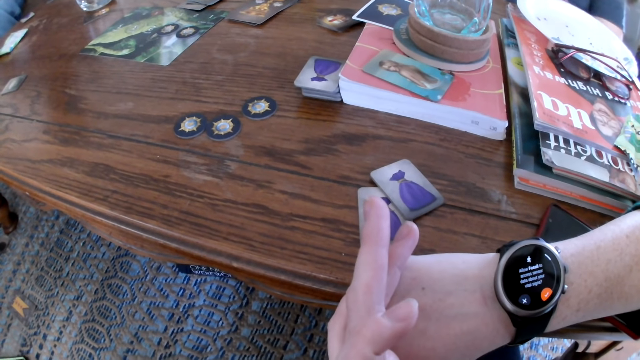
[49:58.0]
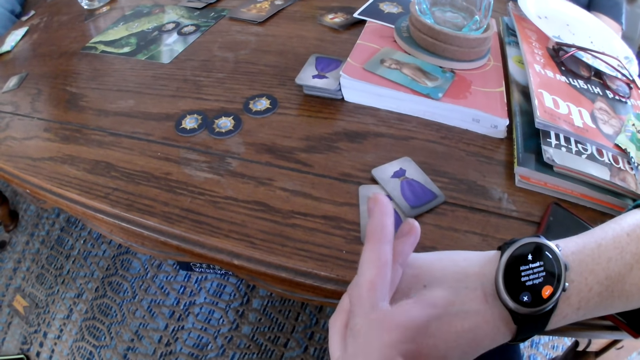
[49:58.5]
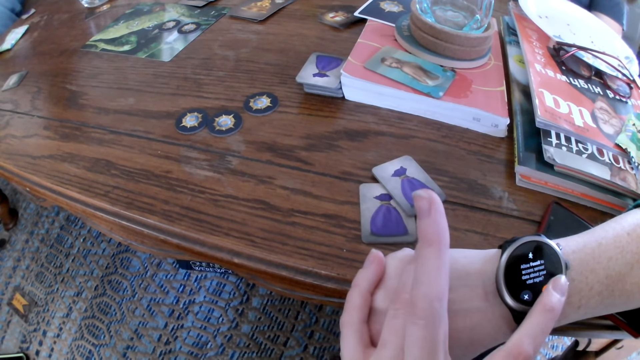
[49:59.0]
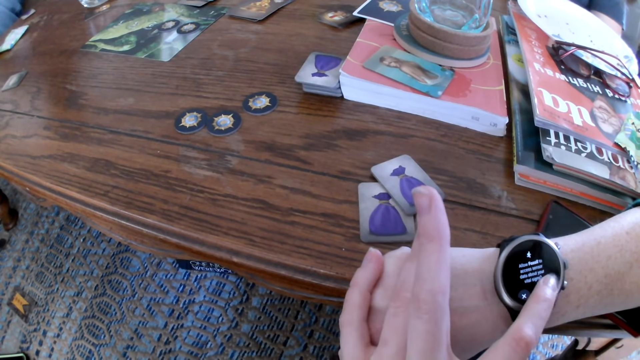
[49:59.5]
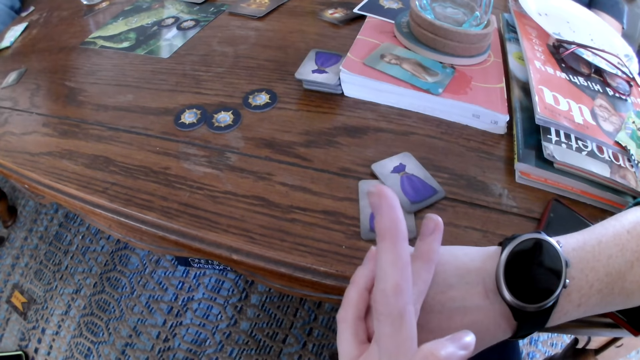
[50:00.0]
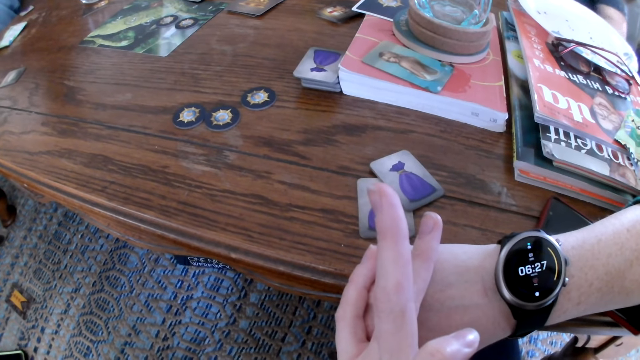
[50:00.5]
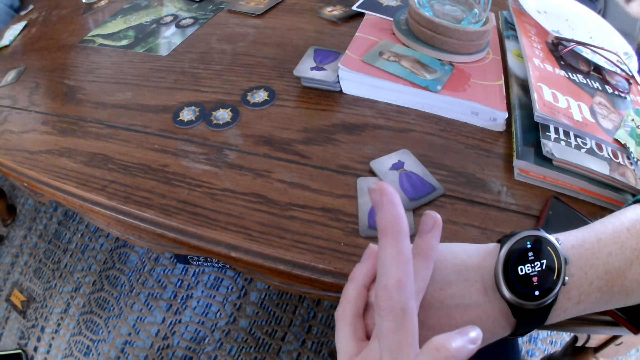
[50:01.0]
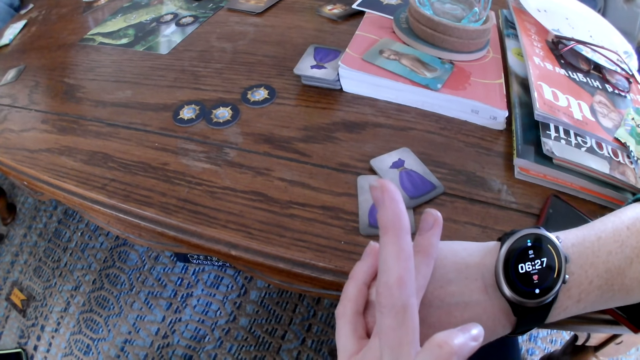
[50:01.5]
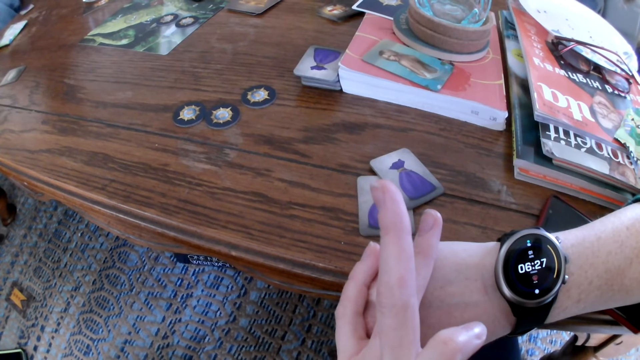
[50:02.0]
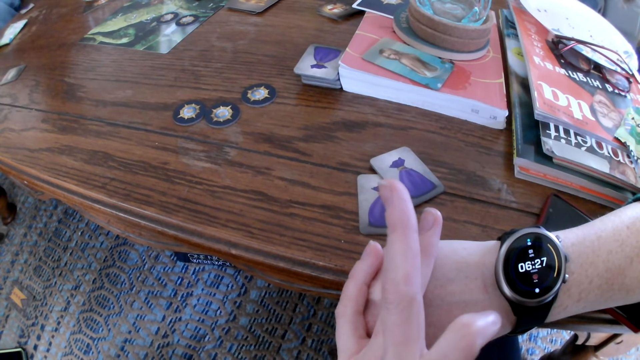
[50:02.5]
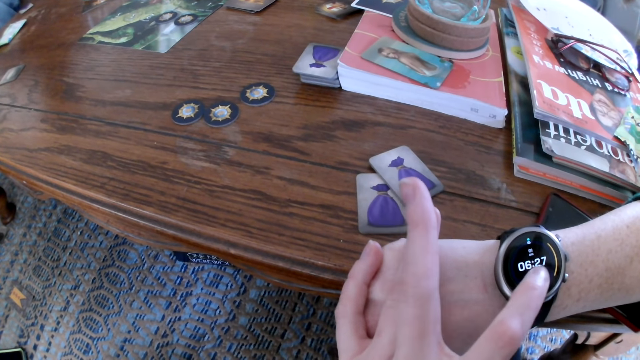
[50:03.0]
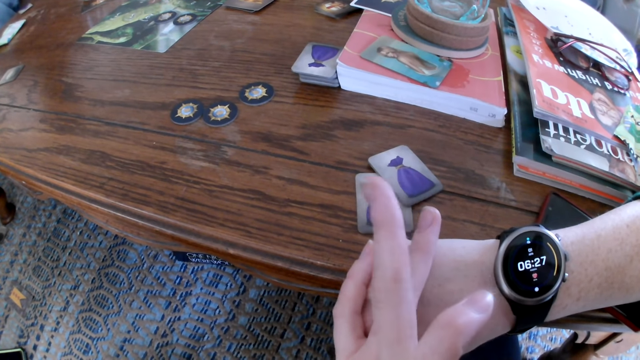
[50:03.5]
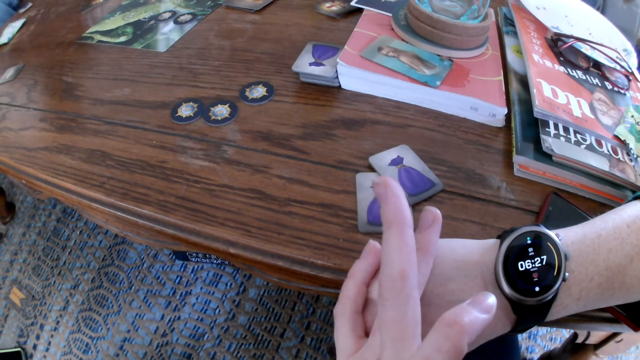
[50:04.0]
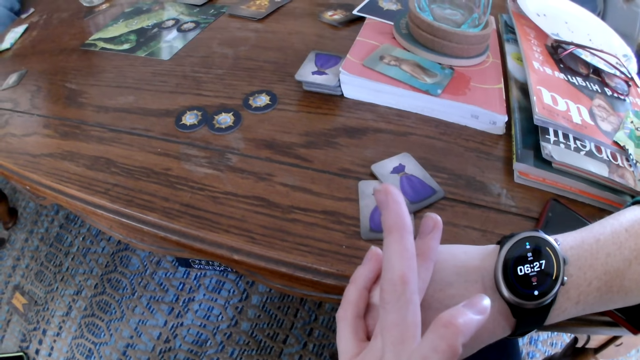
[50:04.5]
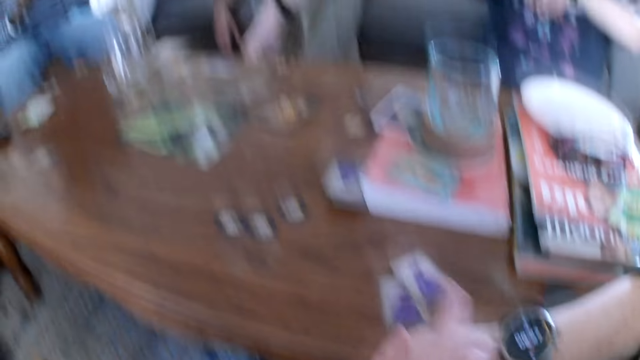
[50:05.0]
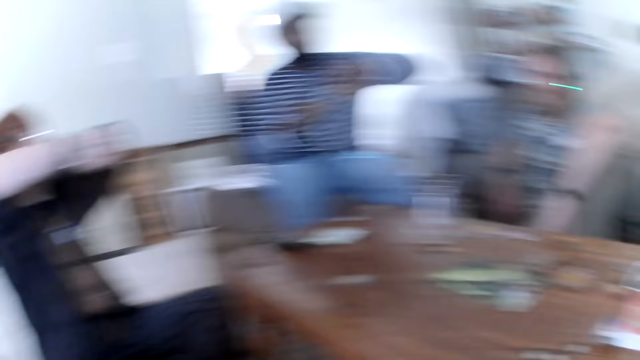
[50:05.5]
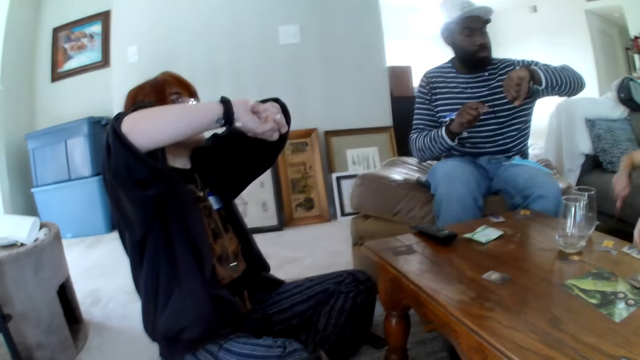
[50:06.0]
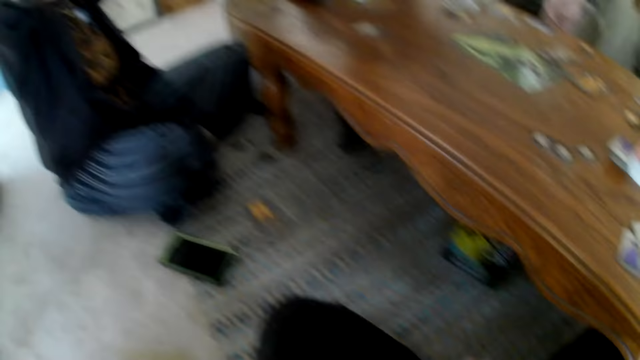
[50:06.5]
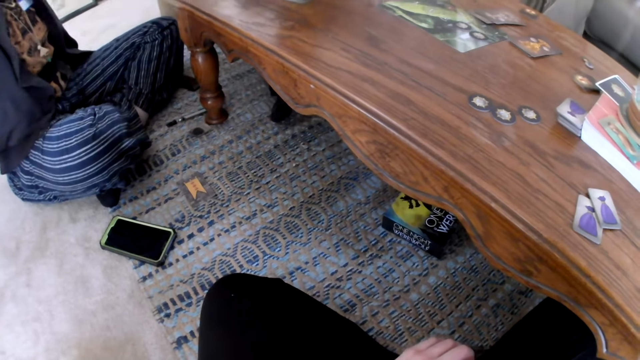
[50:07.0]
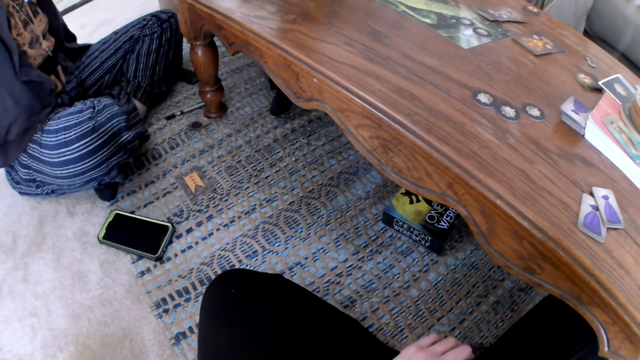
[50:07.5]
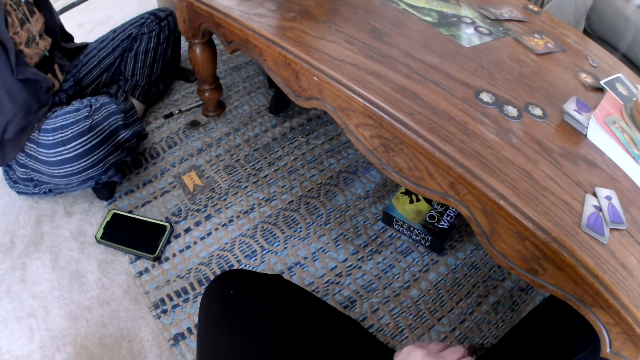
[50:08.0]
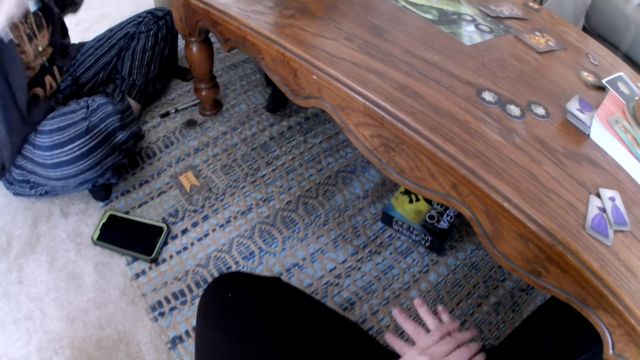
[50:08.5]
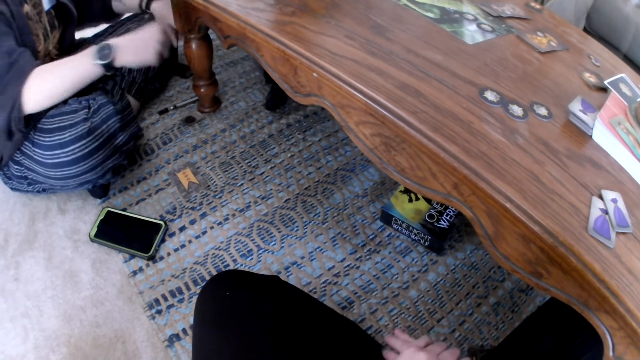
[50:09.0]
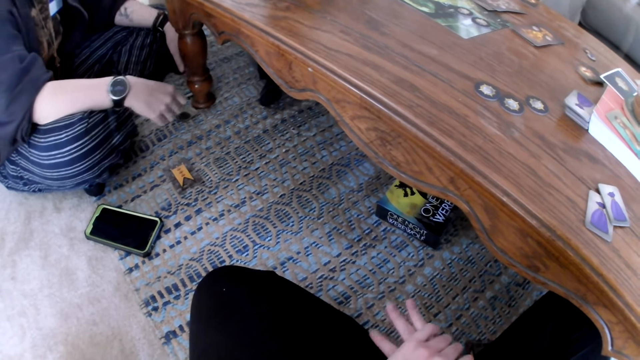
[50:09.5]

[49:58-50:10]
The camera wearer taps the watch. They tap the watch again. A person stretches their hands.

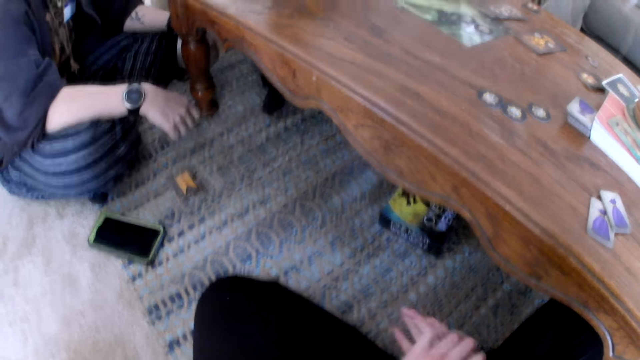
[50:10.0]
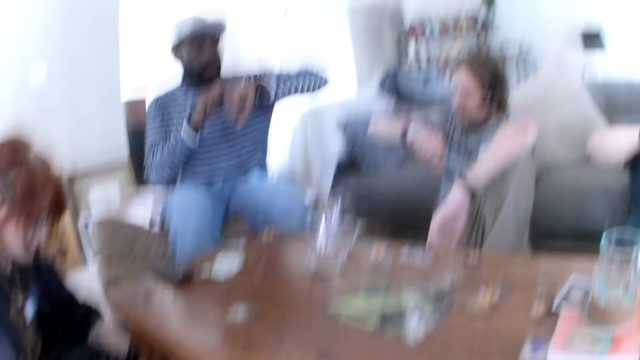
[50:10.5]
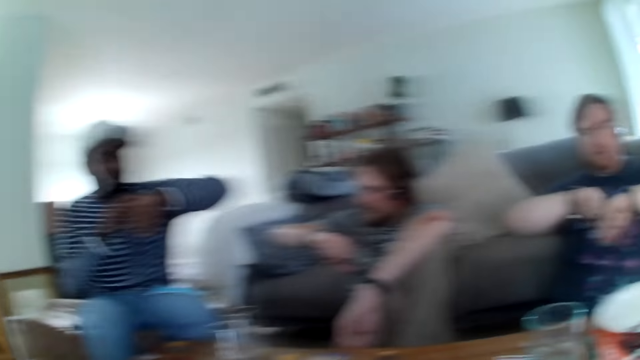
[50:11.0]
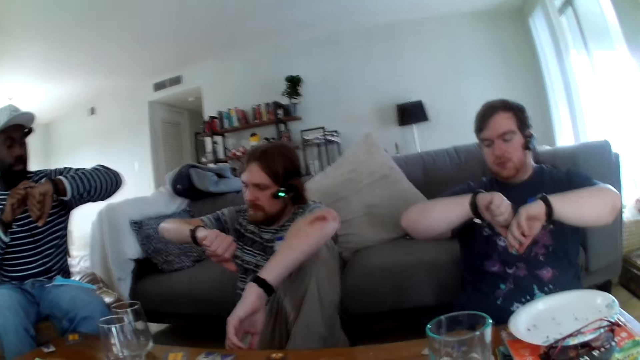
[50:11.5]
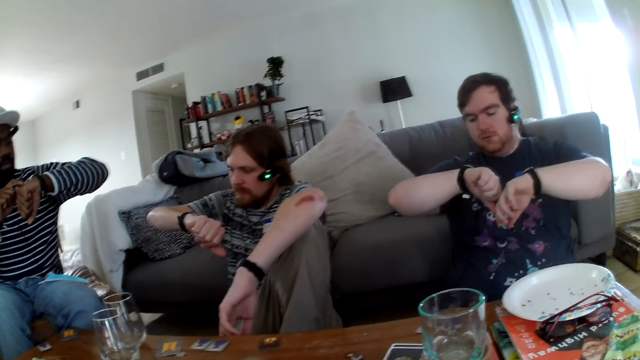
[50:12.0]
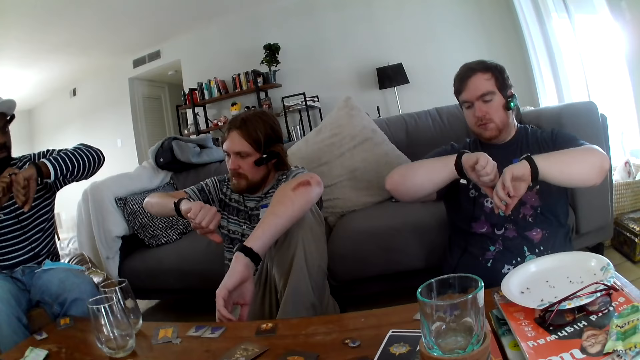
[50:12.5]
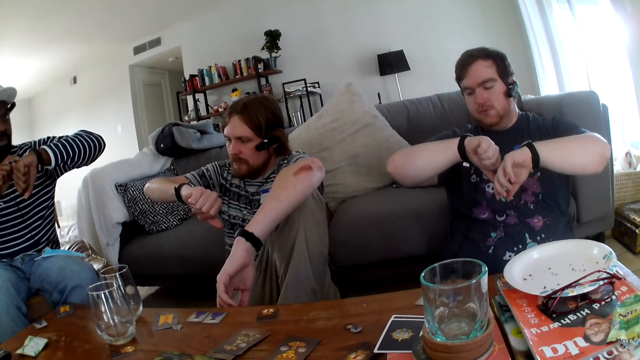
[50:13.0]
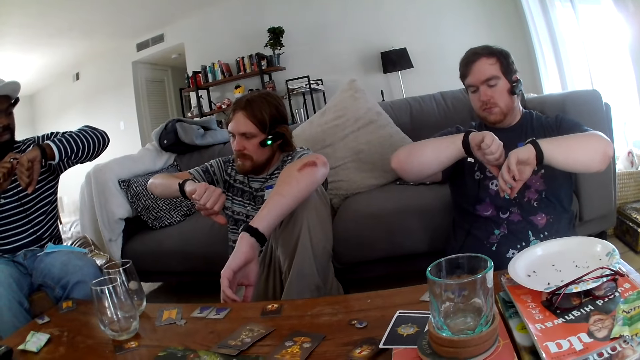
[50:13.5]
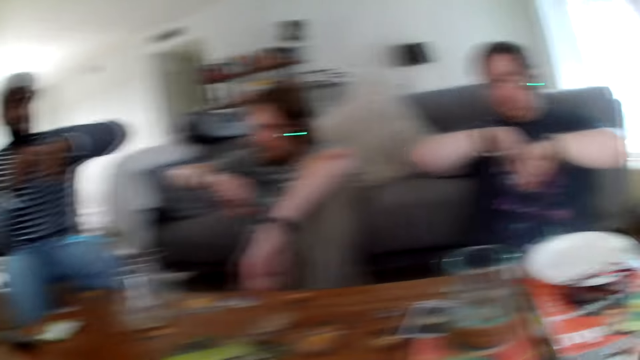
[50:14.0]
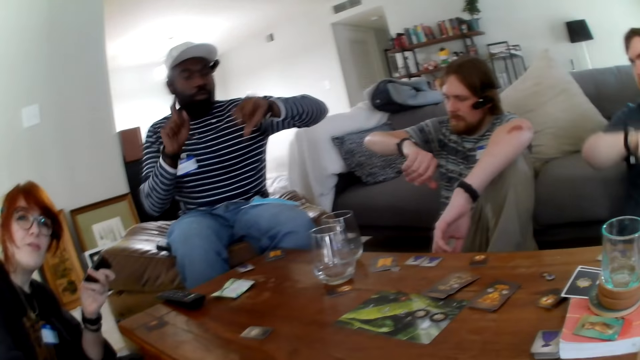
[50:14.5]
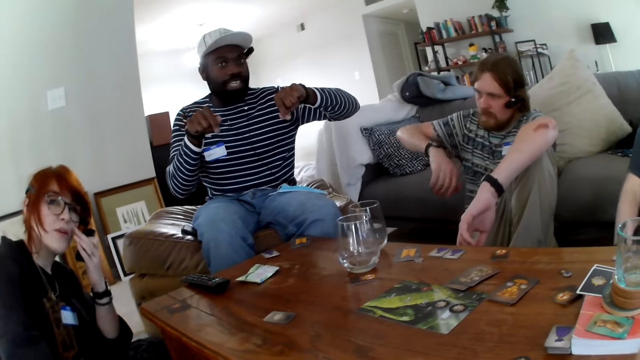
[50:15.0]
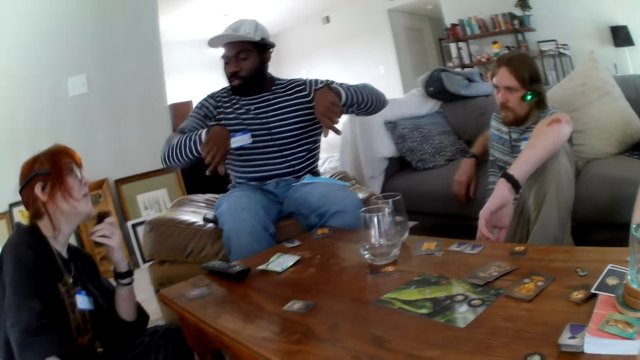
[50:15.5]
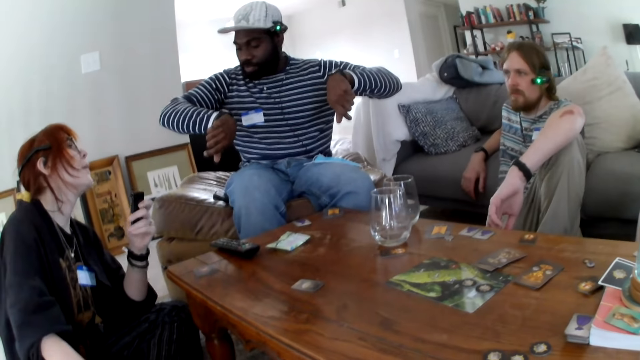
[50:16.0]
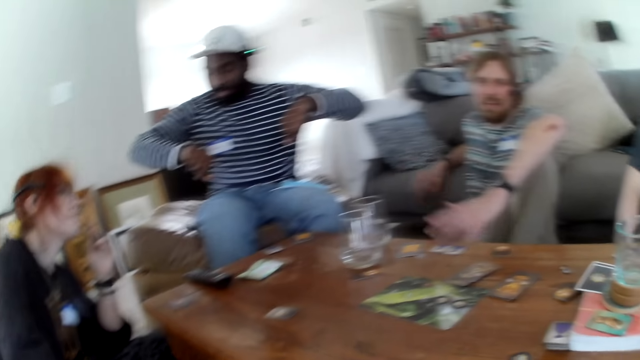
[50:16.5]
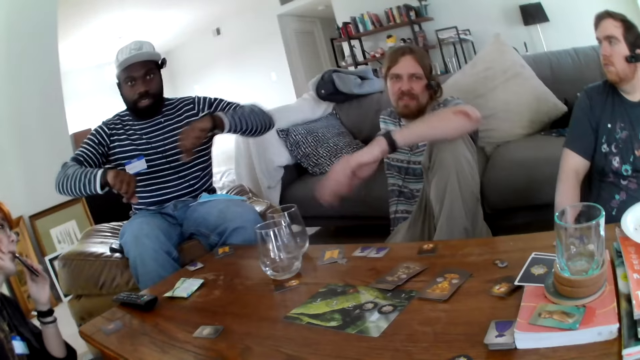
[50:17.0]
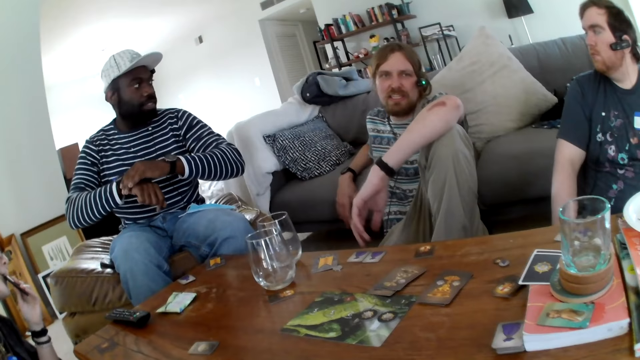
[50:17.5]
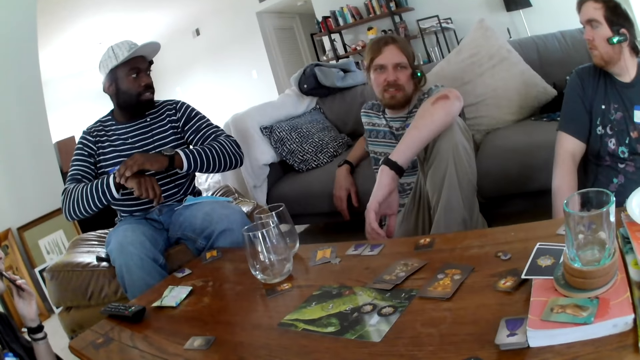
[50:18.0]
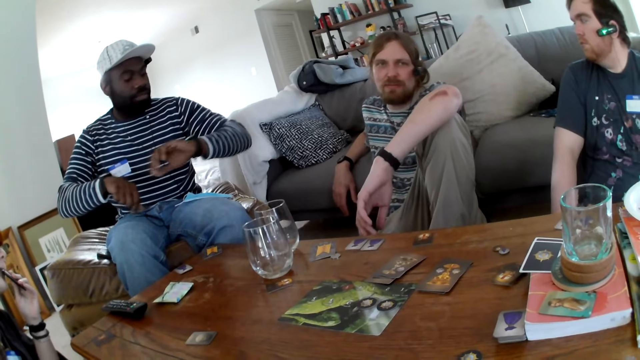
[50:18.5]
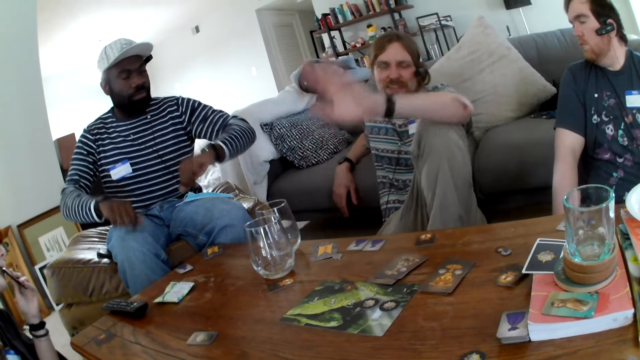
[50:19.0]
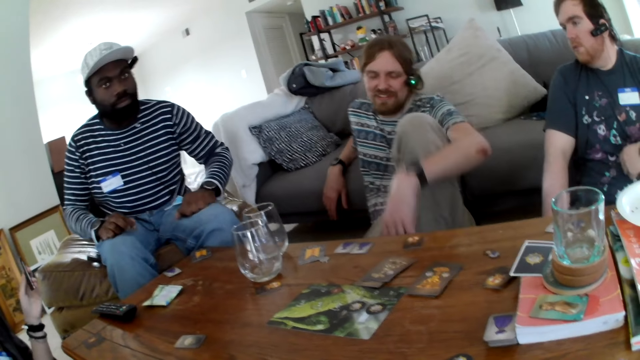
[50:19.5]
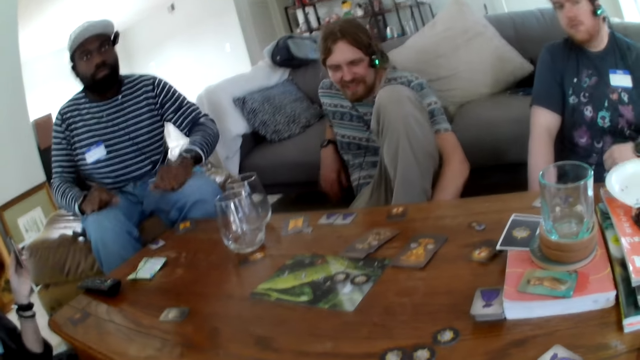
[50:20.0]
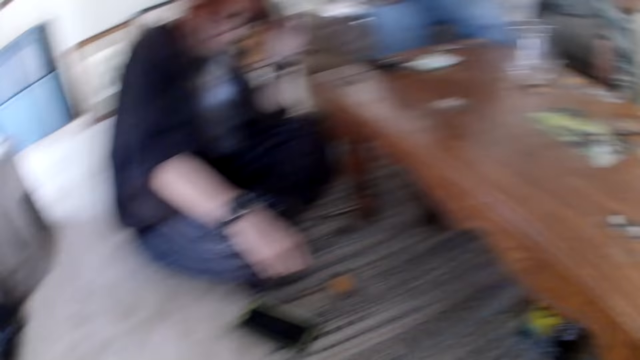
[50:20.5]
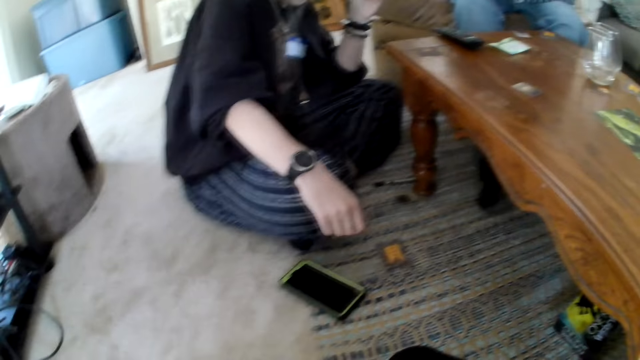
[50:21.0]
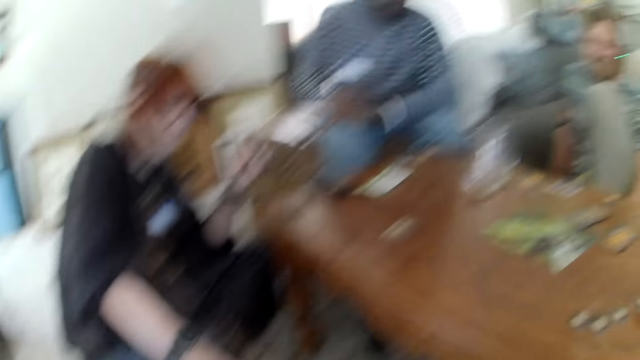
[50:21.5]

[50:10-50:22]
A person looks at the watch. Another person looks at the watch. A third person adjusts their hair.
